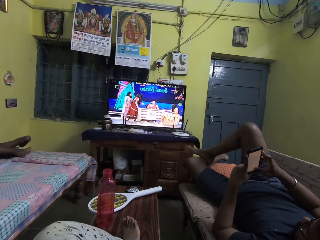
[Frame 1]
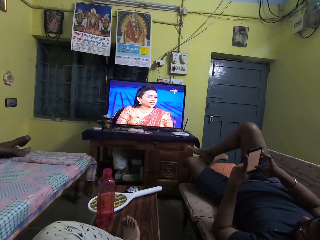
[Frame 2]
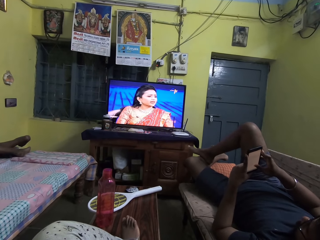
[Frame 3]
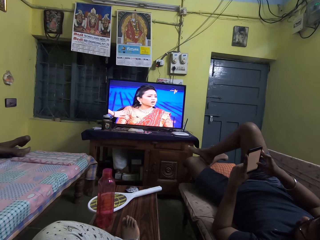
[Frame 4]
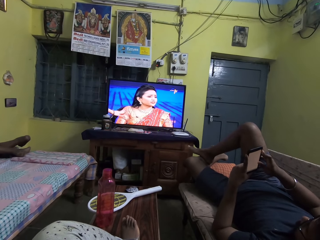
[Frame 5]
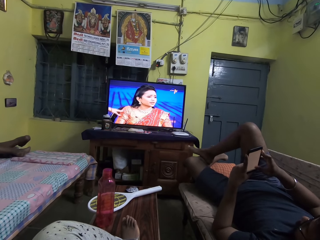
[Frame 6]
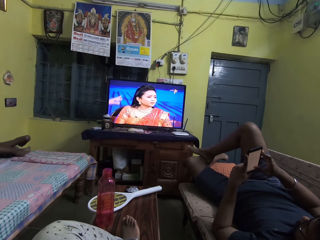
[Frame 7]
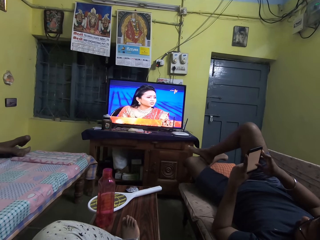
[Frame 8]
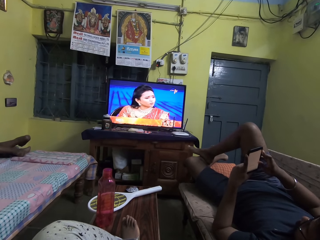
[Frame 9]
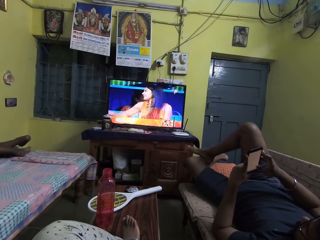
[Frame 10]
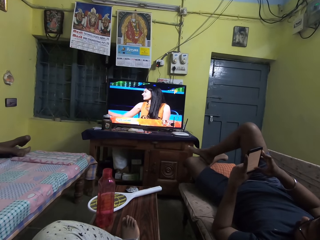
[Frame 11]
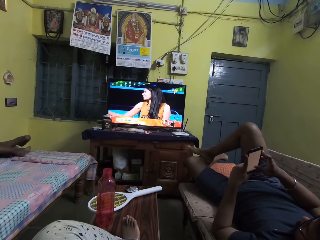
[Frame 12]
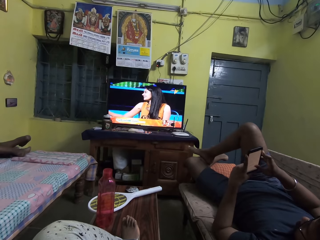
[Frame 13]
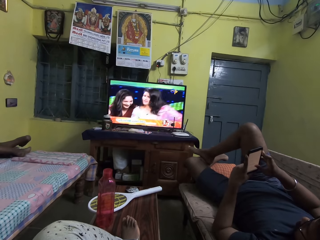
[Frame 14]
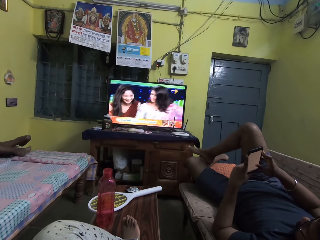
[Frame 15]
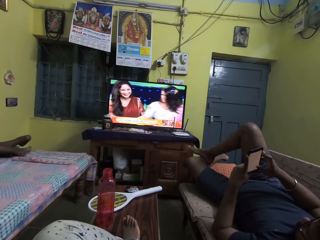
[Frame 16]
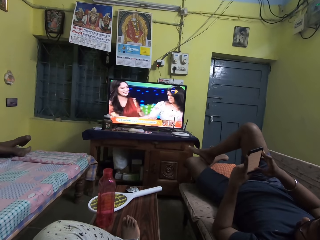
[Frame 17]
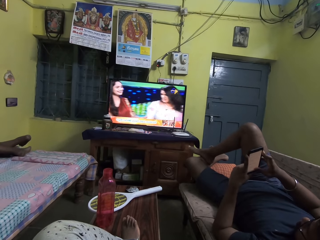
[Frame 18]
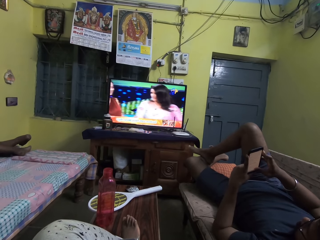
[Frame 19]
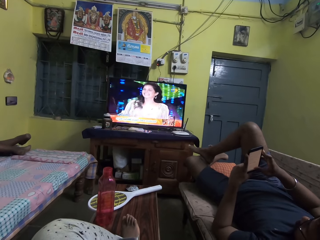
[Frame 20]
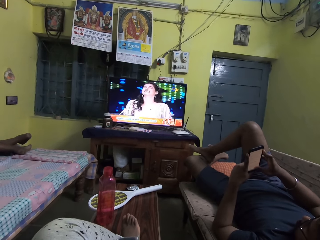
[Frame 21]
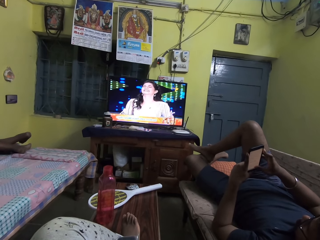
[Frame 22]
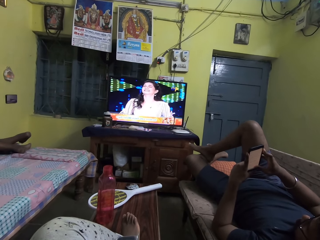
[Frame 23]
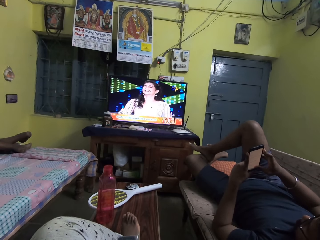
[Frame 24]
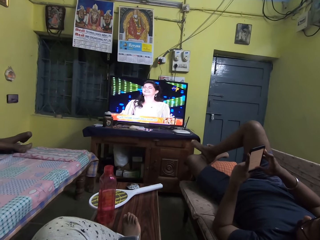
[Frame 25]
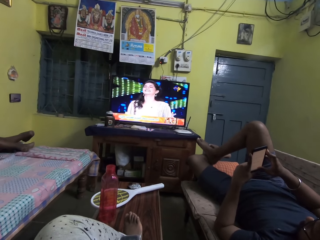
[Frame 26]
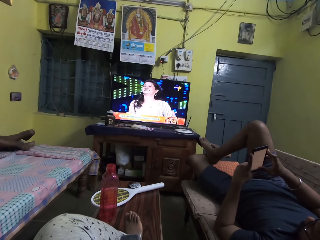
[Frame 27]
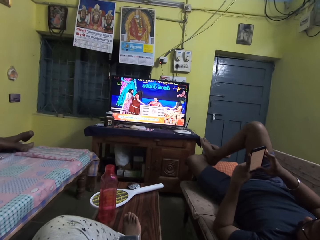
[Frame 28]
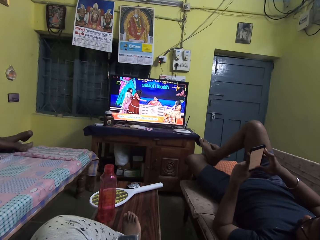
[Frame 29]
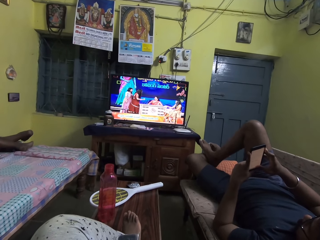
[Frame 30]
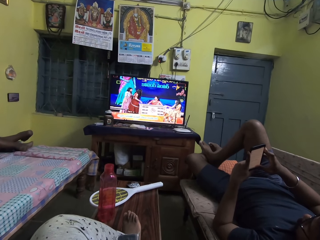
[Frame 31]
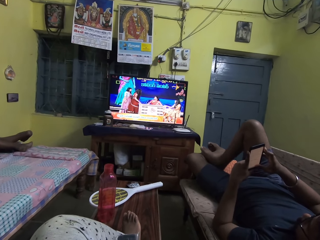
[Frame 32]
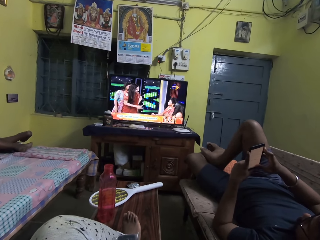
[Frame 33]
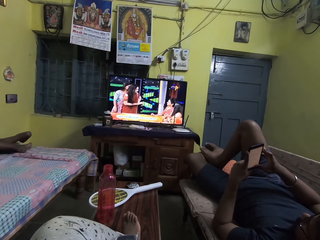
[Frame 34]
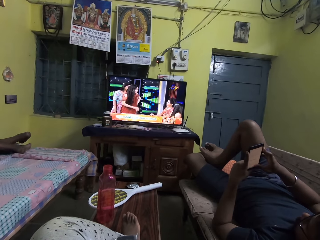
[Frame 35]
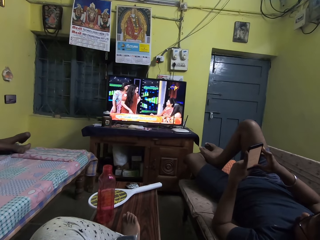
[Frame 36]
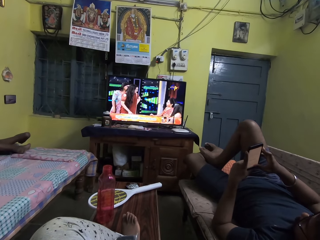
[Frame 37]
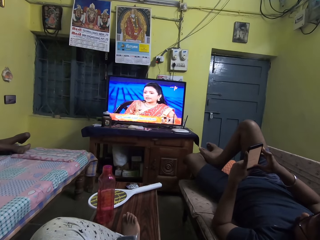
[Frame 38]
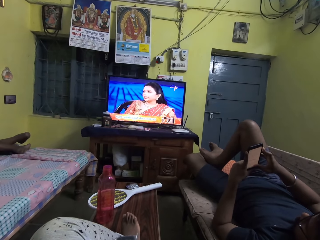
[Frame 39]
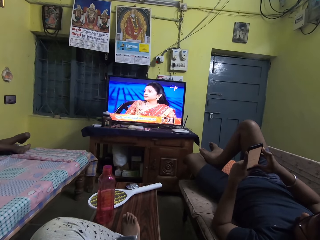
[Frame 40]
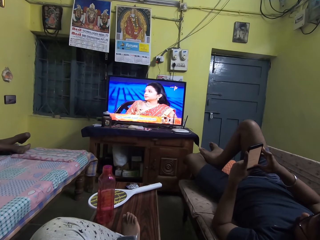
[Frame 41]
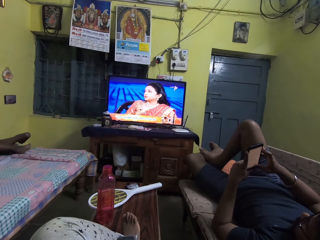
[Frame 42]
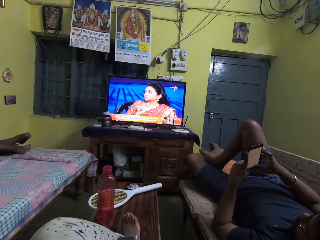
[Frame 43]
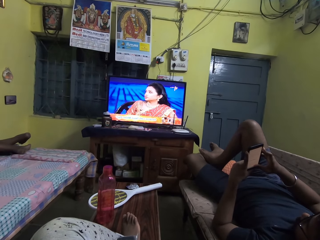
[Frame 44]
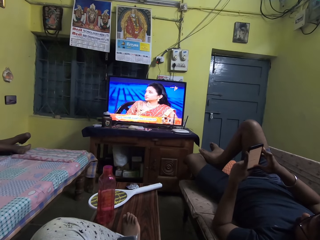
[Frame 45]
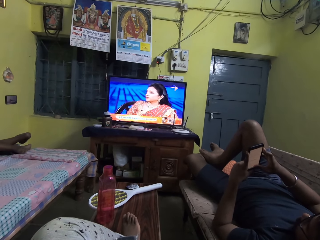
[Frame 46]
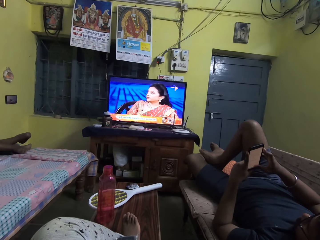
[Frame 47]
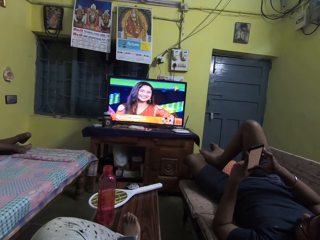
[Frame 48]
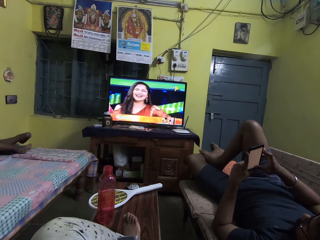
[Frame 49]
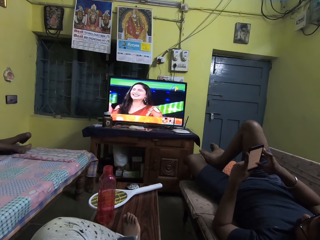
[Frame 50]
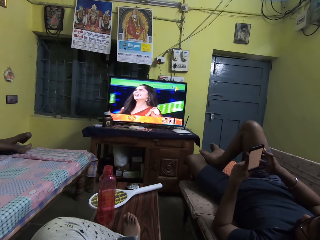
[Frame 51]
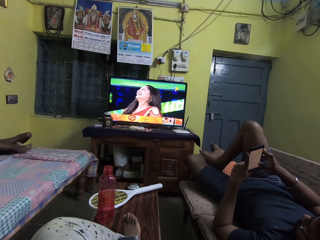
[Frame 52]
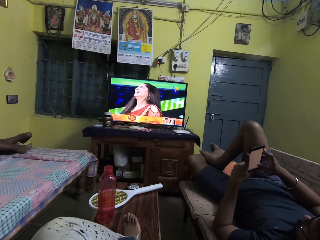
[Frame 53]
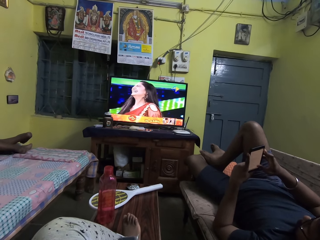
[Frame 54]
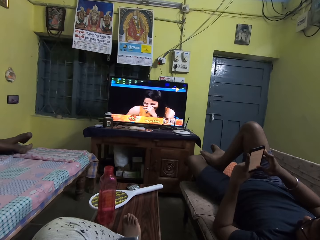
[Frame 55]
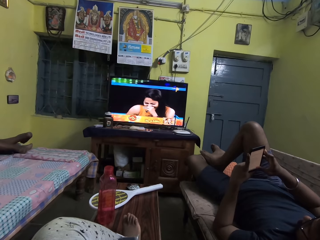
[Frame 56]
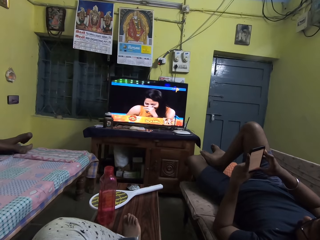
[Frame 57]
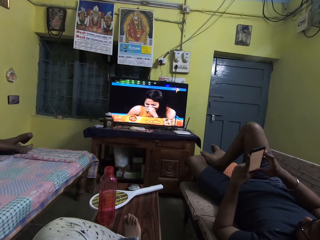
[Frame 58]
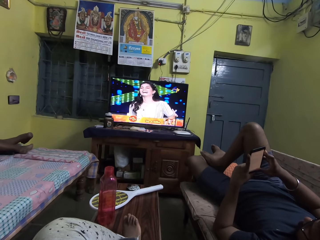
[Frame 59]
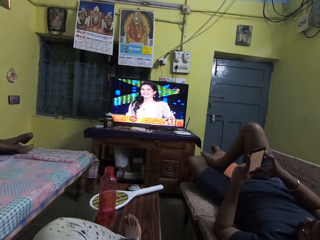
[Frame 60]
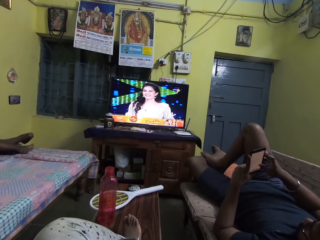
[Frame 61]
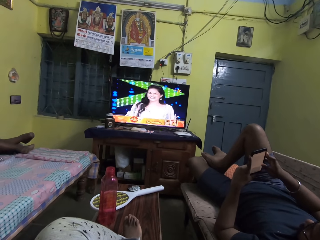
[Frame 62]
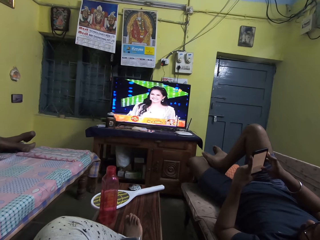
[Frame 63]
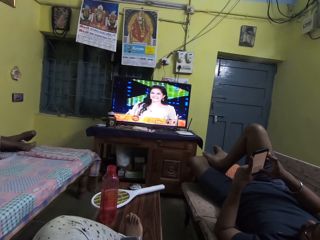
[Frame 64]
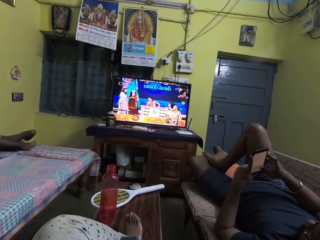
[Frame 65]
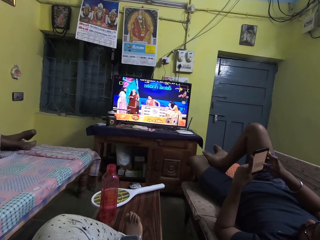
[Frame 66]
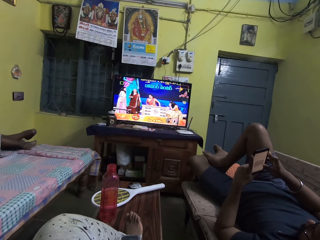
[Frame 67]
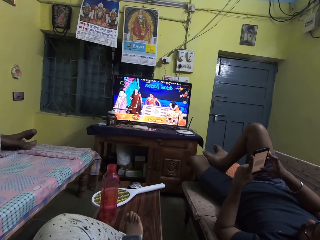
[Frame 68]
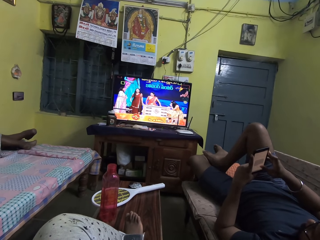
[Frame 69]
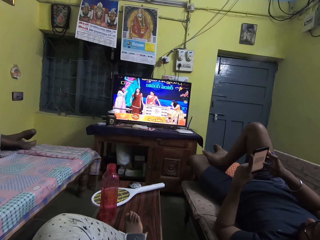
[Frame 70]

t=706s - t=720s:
A person moves the right foot. The person looks at the phone. The person scrolls the phone.

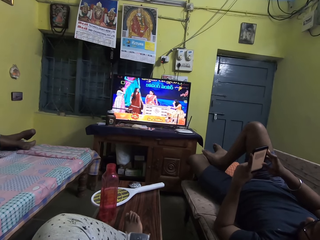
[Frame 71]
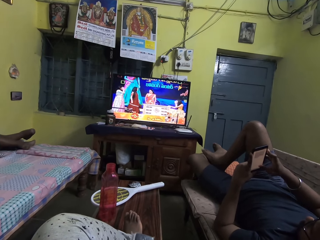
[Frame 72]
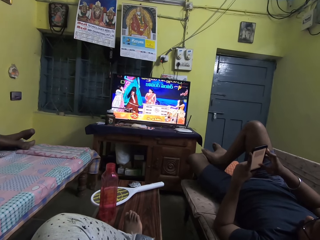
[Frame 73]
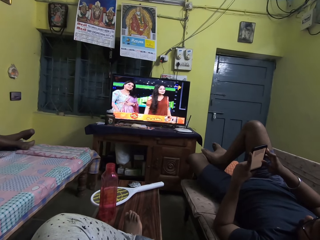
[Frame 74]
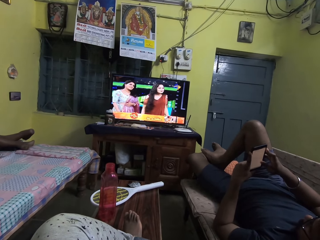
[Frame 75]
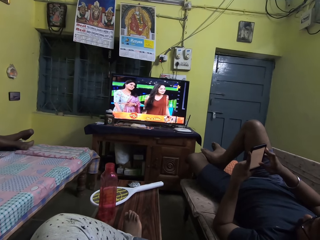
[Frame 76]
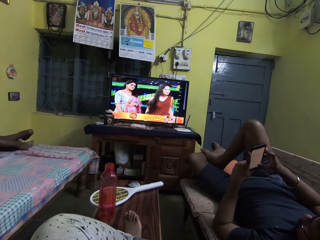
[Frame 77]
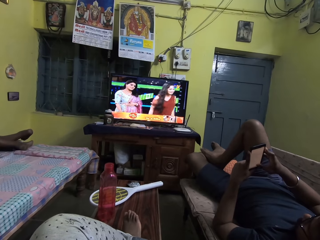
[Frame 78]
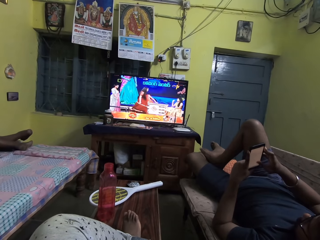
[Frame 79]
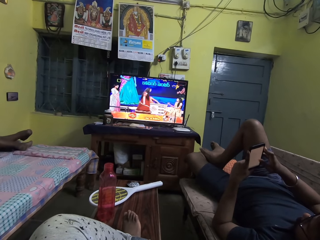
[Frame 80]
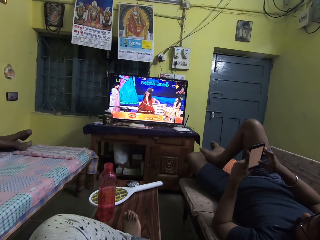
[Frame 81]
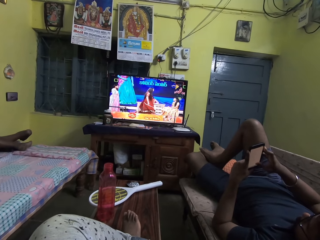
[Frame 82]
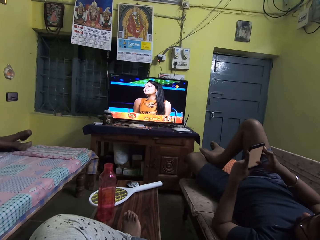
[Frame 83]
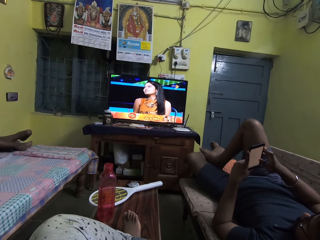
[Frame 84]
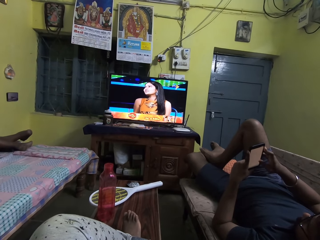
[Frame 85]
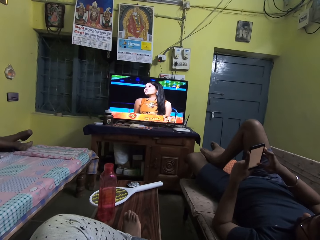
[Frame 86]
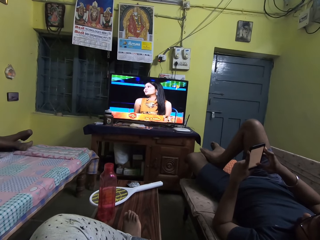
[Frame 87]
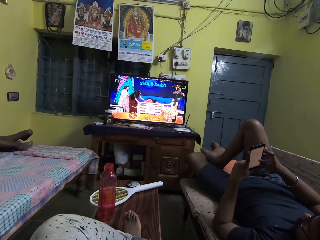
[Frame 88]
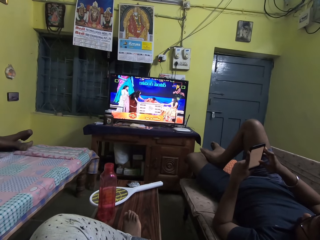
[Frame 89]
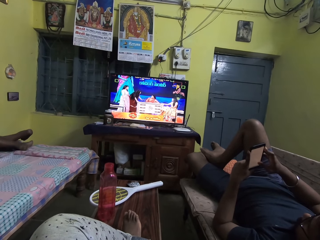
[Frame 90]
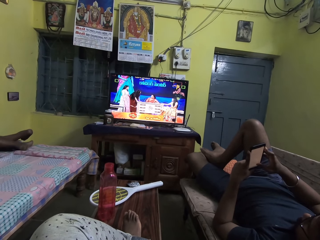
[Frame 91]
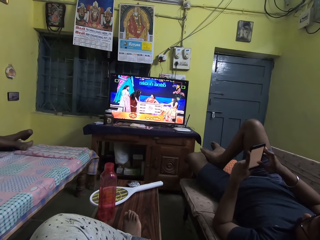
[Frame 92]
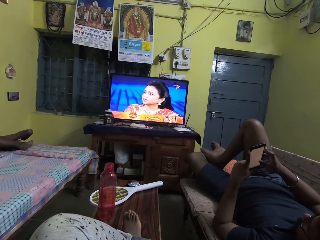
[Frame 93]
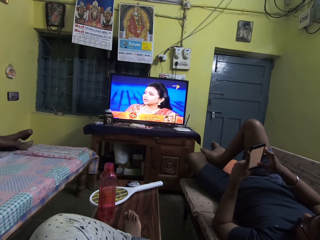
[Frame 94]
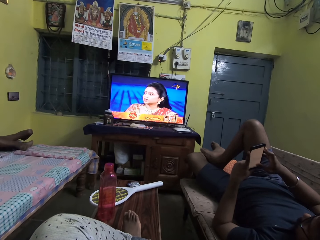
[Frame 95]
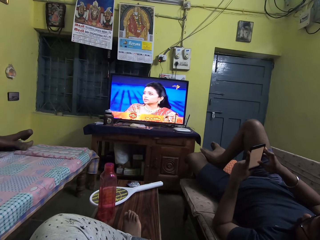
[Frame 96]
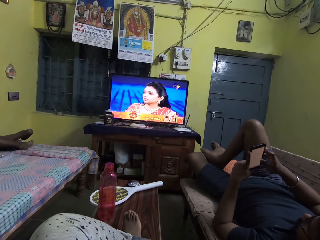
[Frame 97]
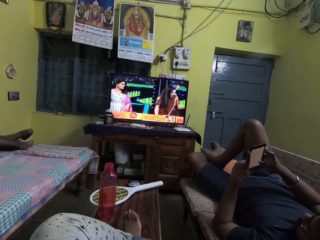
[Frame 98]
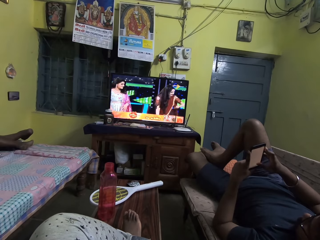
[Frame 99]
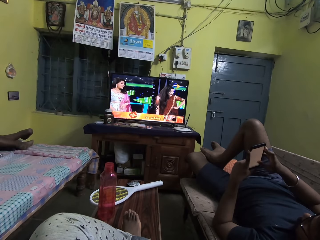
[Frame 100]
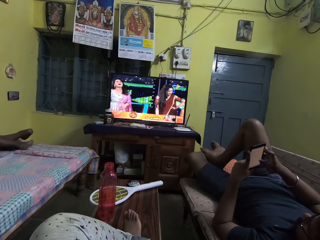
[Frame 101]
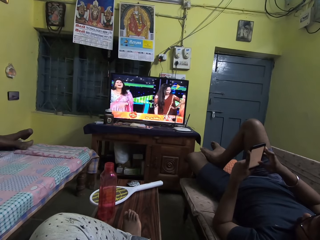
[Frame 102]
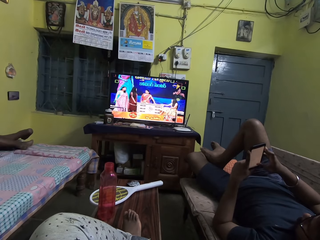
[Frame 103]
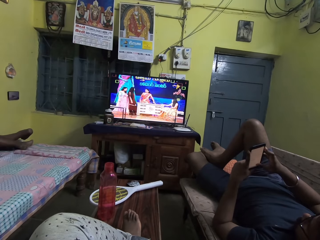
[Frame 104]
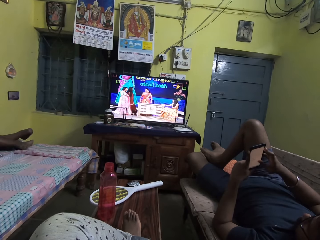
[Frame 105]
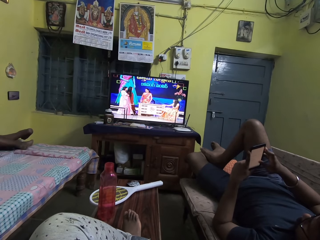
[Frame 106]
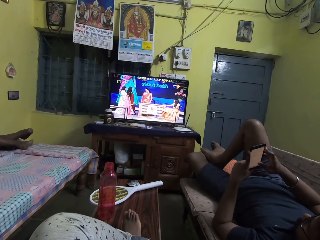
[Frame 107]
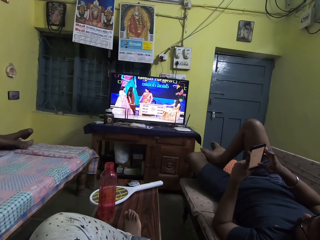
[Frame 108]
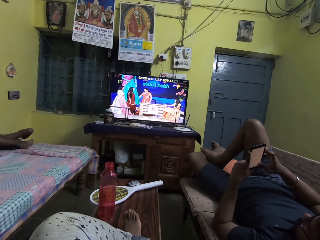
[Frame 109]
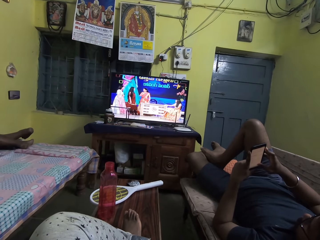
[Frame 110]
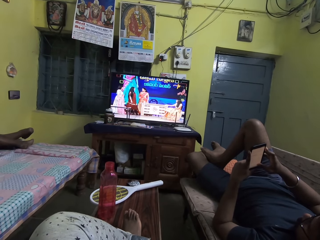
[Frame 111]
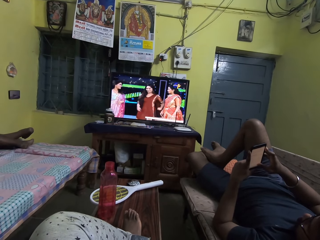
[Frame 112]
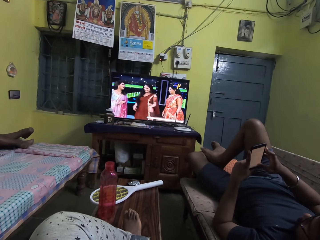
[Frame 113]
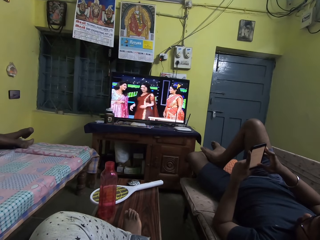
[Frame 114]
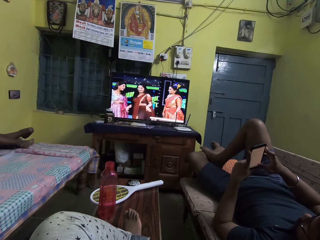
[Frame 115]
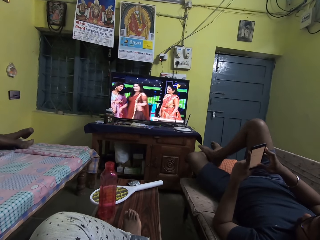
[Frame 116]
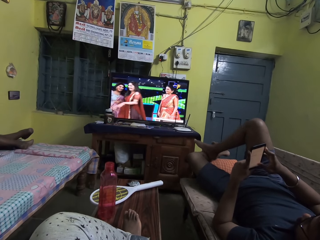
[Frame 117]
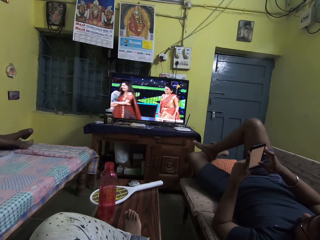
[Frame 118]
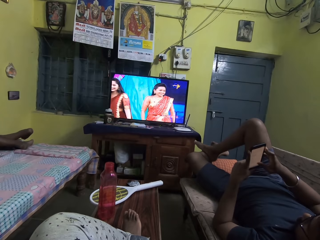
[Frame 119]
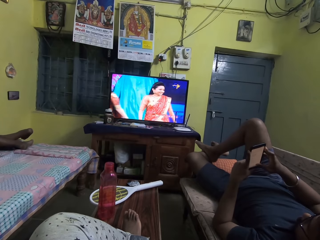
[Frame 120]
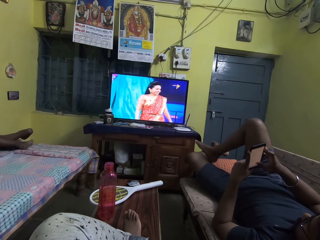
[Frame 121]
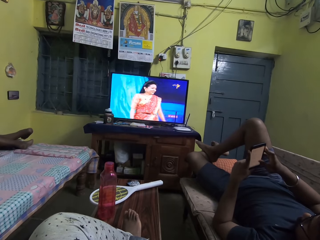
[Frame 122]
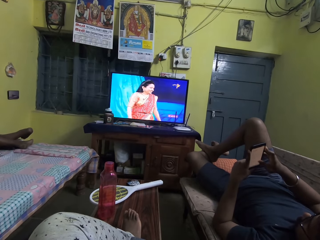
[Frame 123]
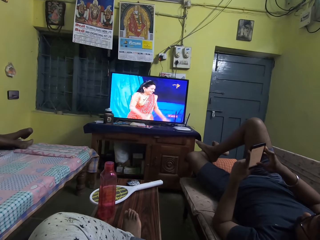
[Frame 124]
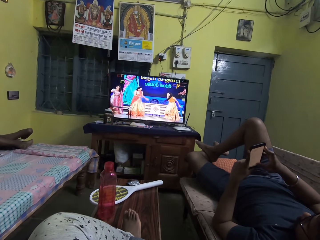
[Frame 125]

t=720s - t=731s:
A person moves the right foot. The person scrolls the phone.
